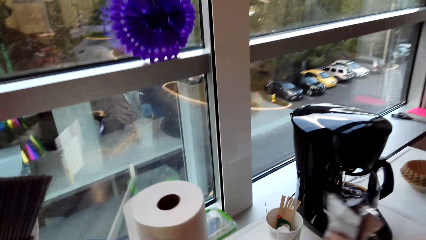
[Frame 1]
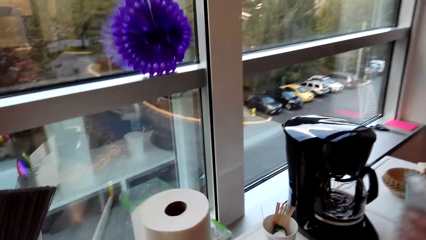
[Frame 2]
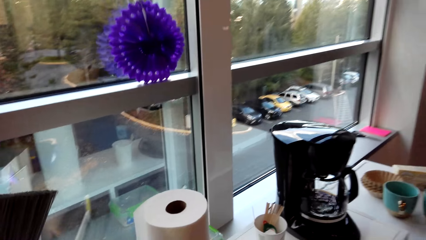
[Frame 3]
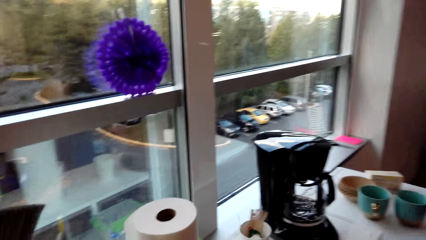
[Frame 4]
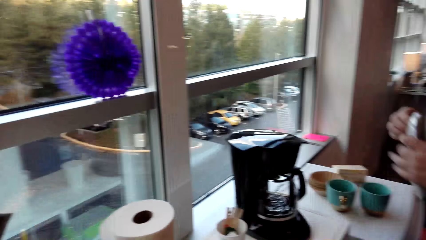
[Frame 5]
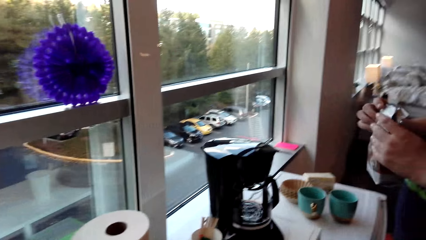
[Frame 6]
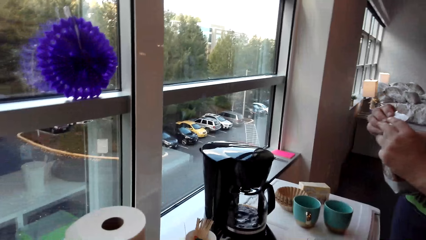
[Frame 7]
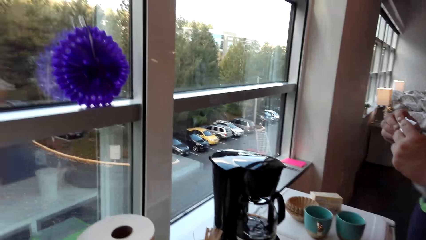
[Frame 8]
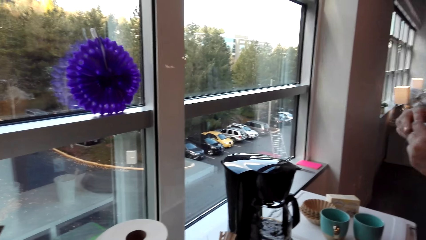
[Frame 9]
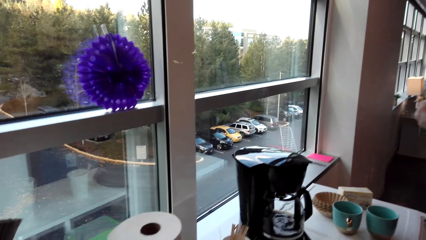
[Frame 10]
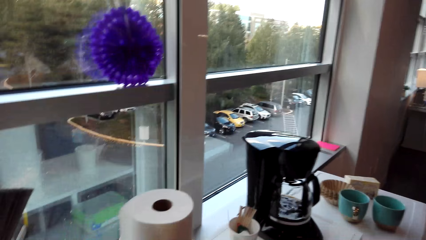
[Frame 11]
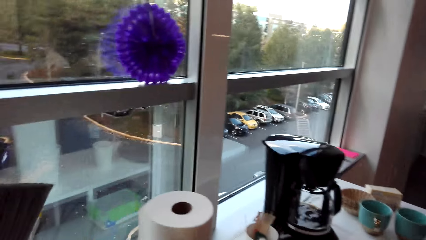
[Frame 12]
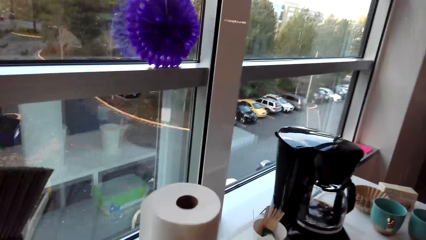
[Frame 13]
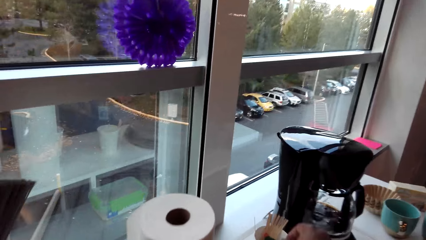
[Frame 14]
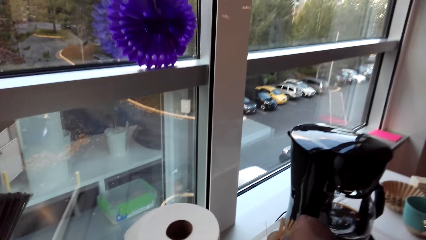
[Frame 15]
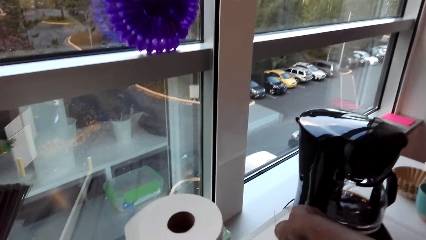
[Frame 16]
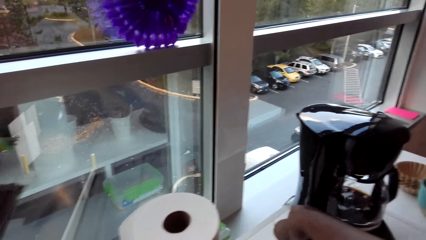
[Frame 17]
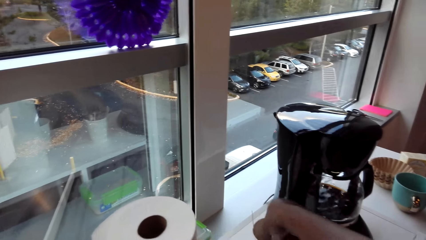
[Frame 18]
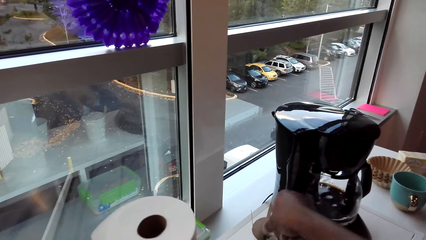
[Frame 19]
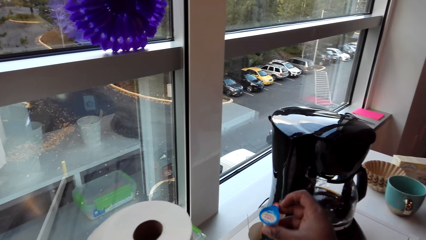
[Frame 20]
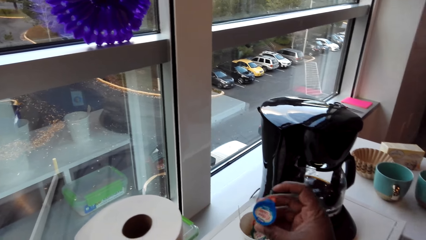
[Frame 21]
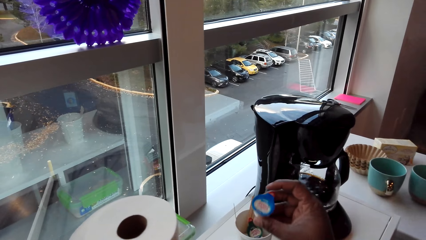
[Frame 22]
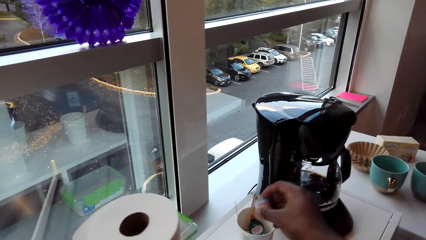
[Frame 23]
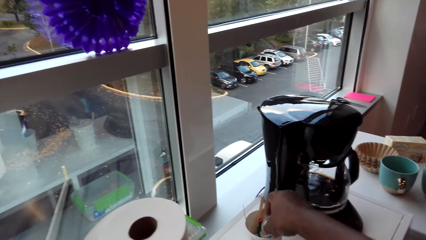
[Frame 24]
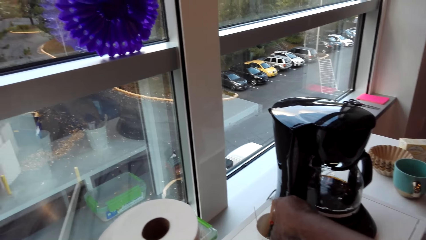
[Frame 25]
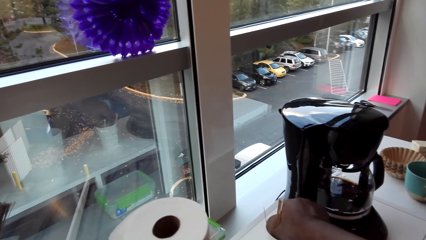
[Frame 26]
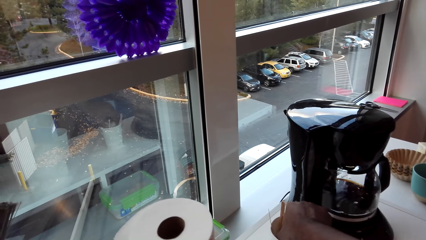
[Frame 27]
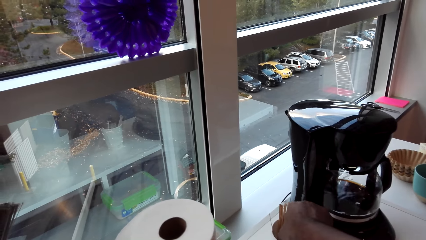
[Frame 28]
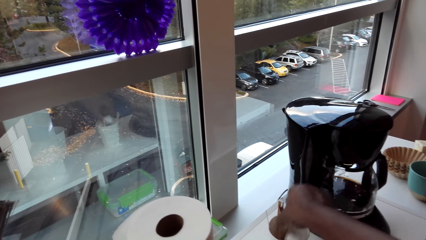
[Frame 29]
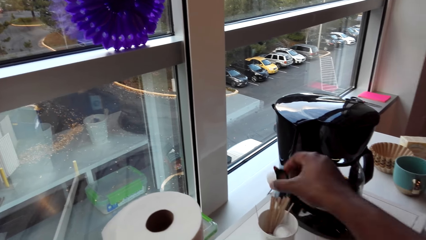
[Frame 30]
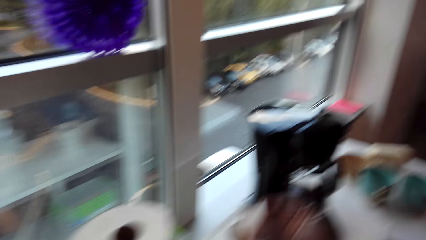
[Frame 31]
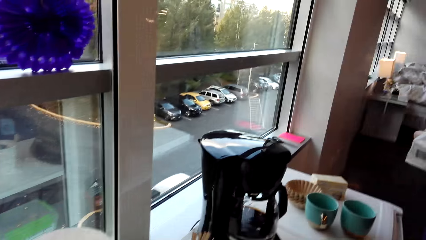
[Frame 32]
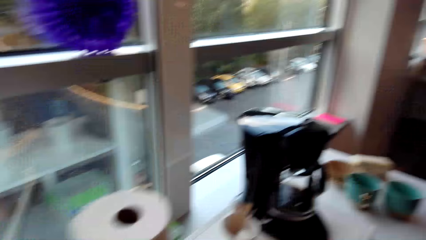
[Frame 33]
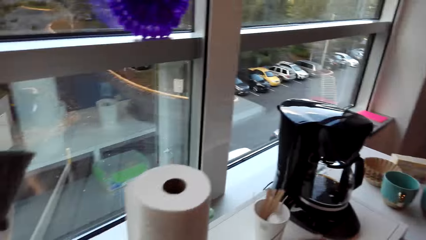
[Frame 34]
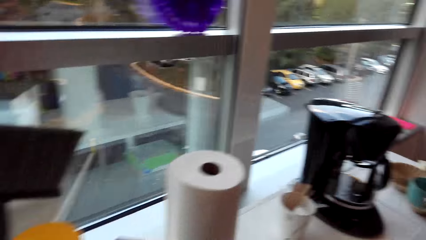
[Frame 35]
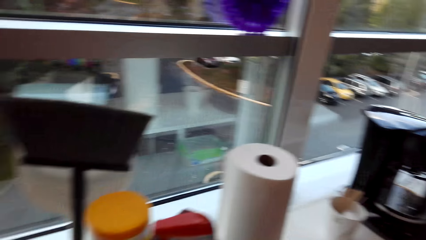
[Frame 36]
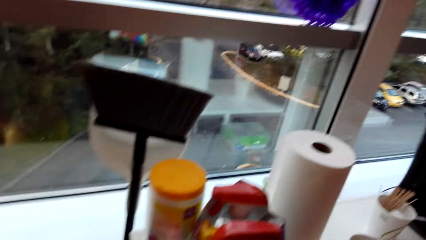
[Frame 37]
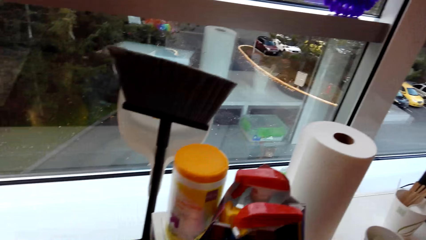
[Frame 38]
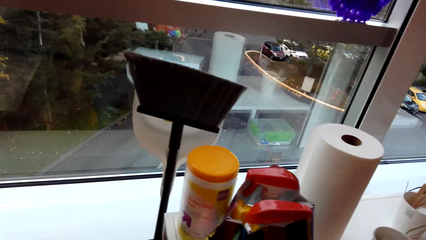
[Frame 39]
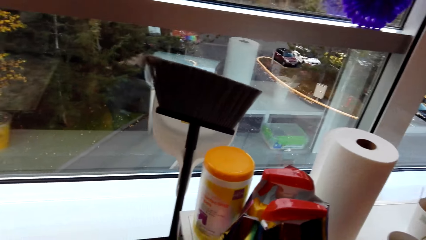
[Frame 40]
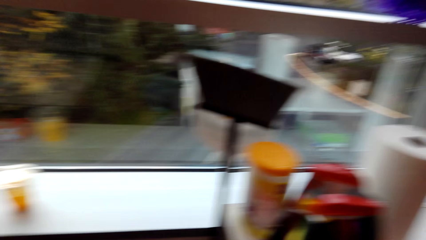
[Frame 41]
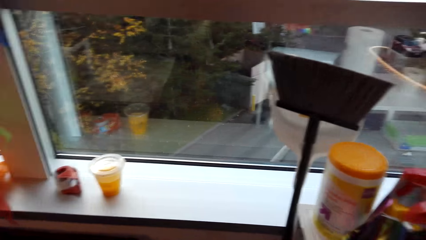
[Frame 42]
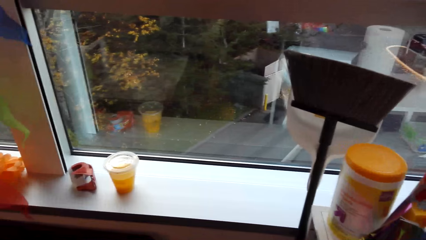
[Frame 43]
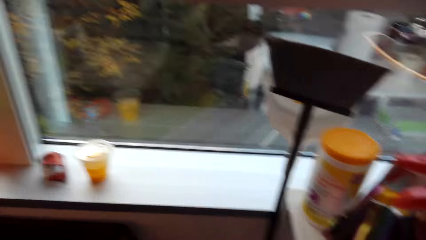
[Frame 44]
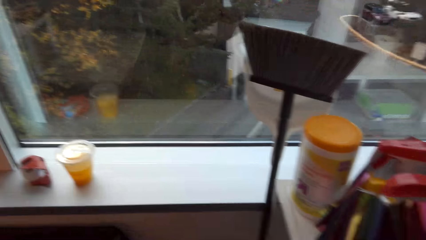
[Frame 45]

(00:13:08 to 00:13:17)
A man picks up a pack on the counter. The camera wearer picks up a container from a cup. They look at the container and put the container in the cup. They pick up a sachet in the cup and look around.

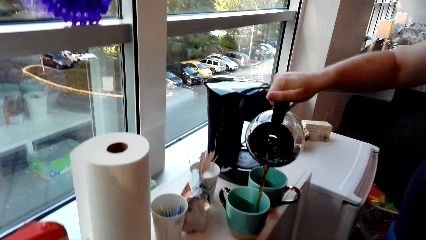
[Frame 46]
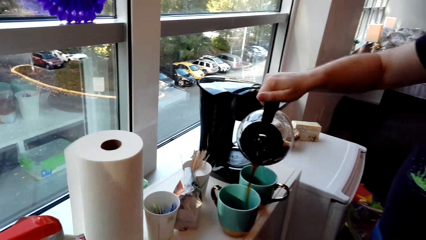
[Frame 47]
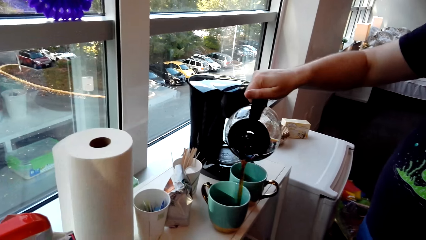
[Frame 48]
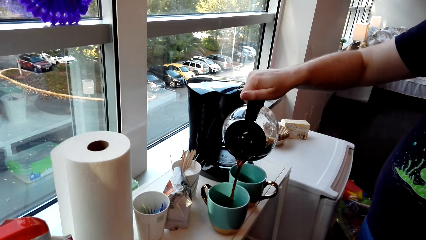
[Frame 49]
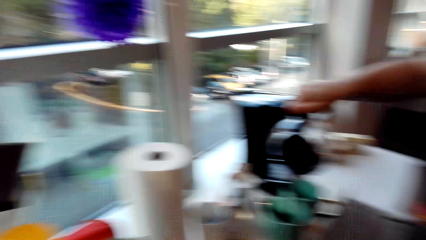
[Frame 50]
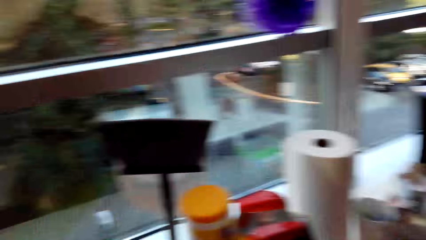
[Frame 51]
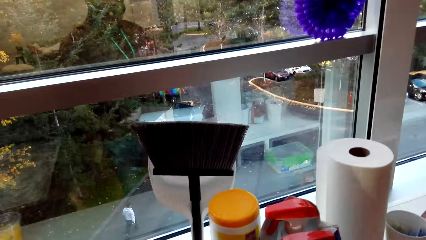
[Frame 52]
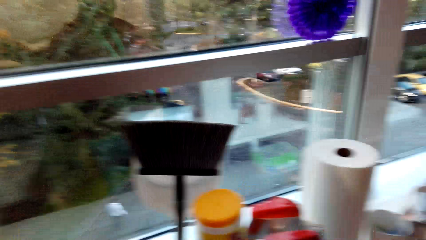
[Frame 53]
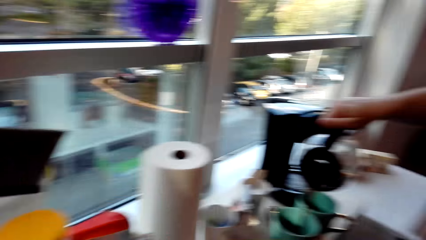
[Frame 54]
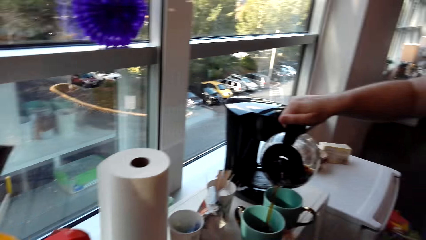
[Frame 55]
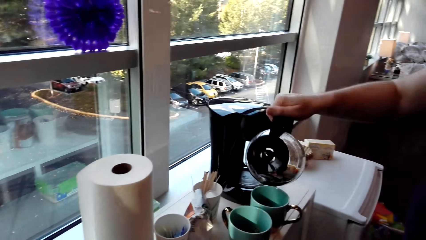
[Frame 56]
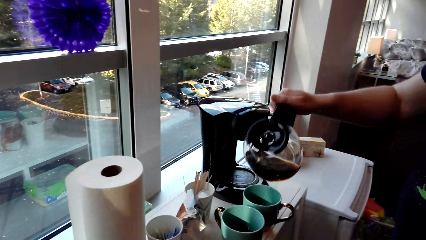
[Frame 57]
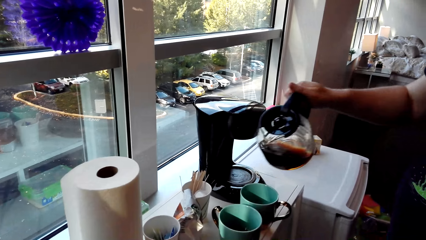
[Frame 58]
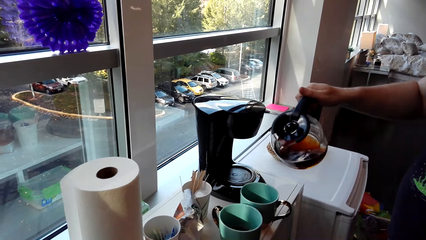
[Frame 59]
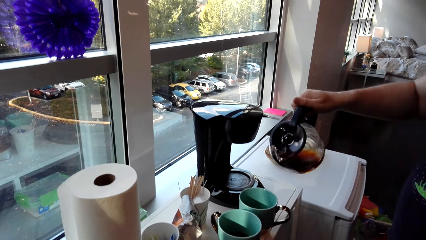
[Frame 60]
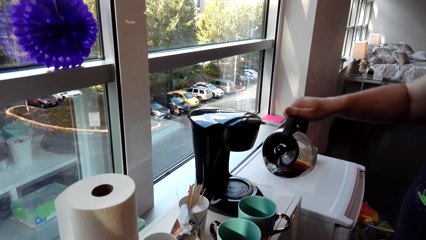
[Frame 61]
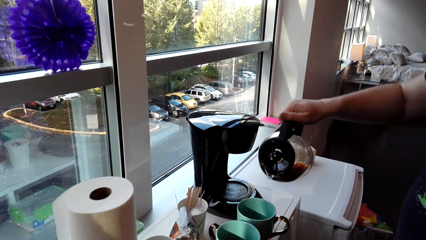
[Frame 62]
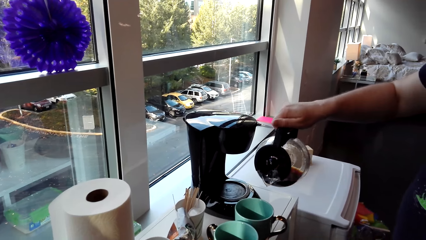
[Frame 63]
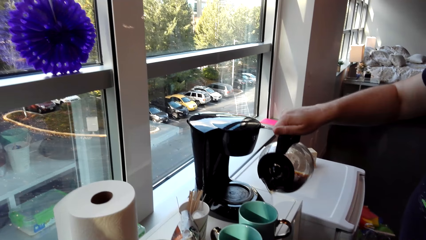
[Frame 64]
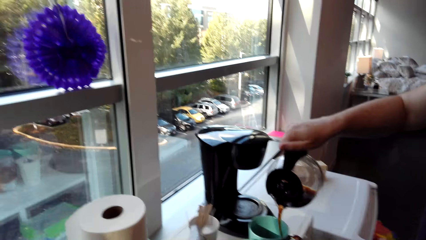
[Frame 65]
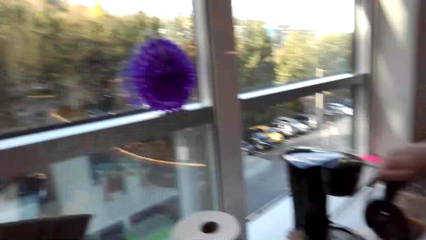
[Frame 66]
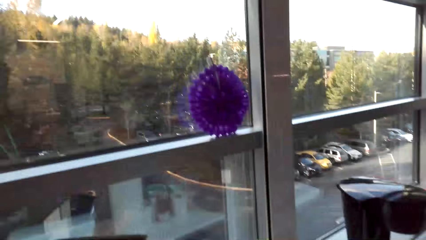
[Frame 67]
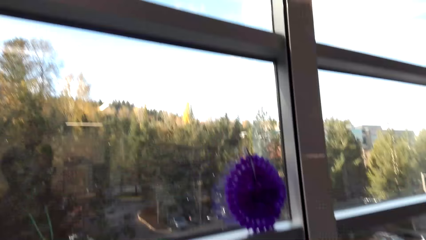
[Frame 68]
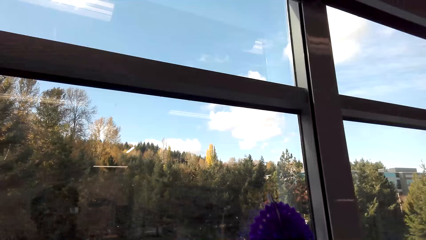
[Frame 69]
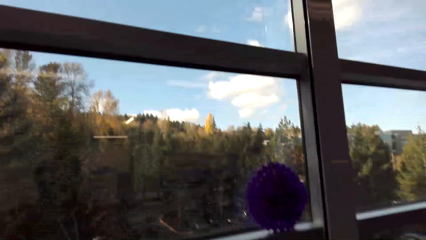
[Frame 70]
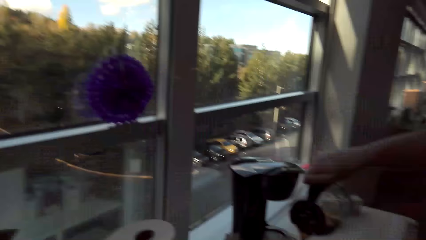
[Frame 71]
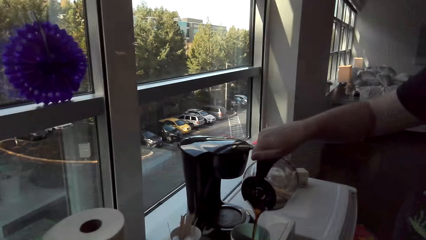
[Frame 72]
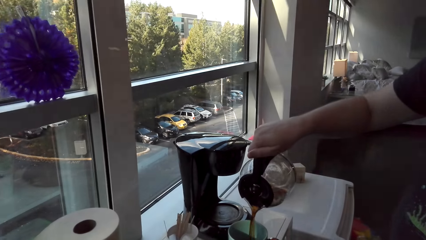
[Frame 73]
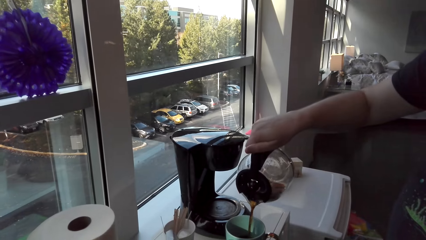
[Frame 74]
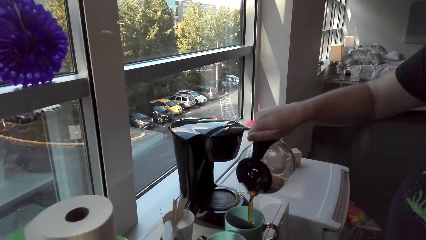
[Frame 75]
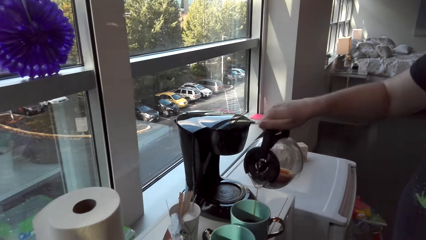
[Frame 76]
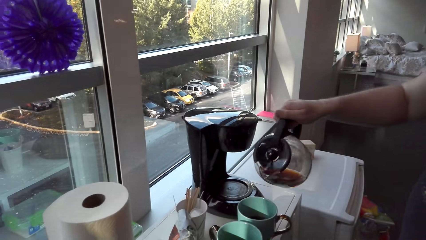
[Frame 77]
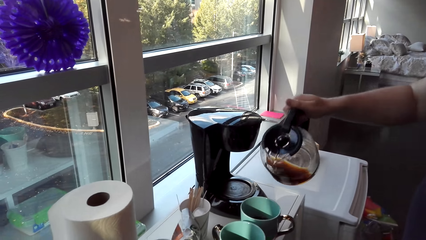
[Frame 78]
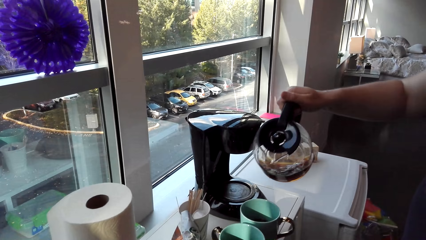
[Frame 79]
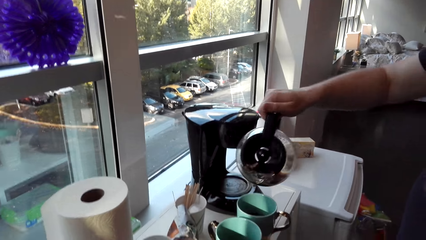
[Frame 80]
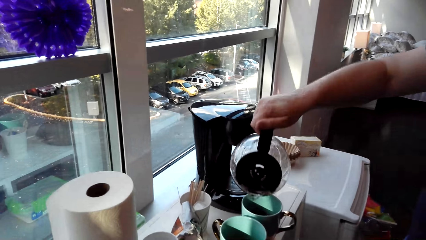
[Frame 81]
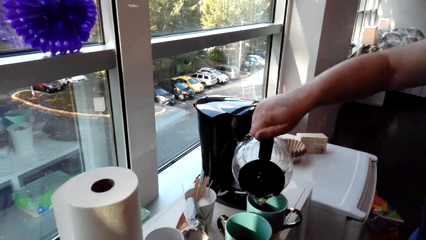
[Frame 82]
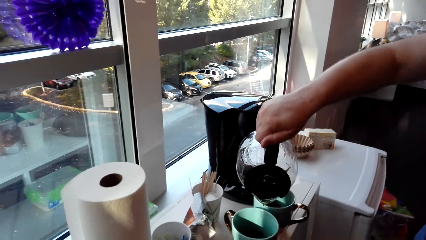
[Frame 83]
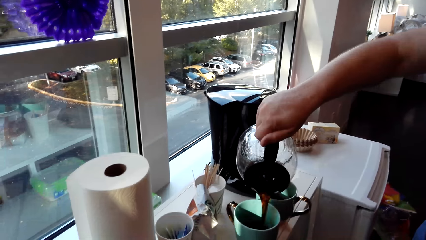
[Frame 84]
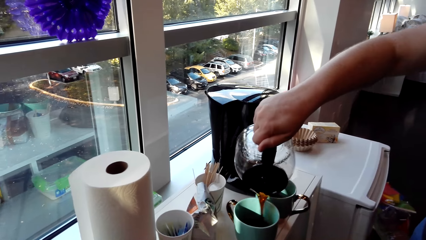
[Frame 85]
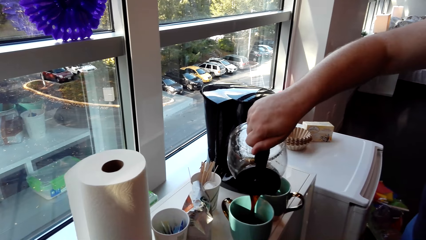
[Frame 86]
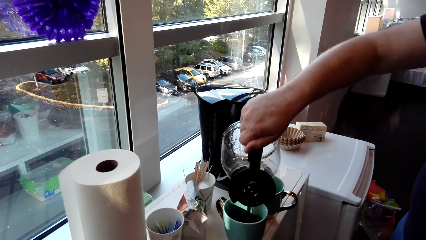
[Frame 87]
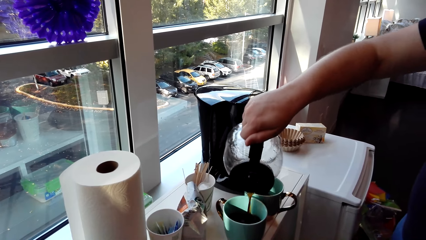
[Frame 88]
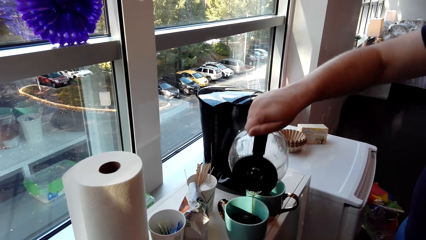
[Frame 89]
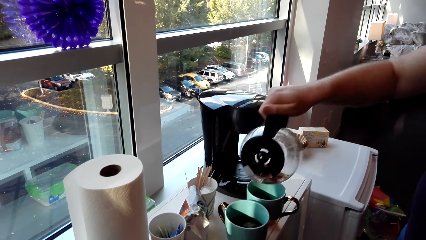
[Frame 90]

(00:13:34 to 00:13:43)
The camera wearer looks around. A man pours coffee in a cup. He adds coffee to the first cup.
